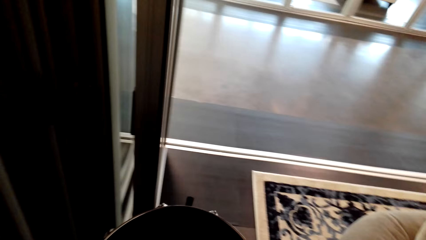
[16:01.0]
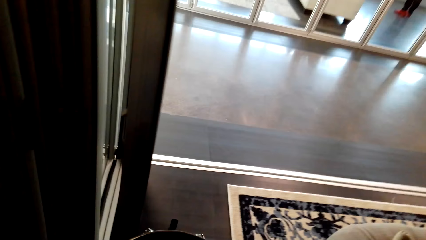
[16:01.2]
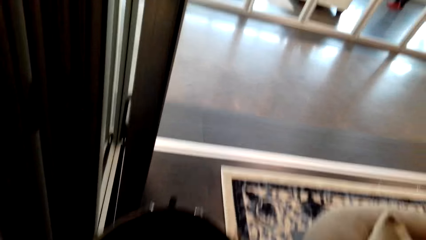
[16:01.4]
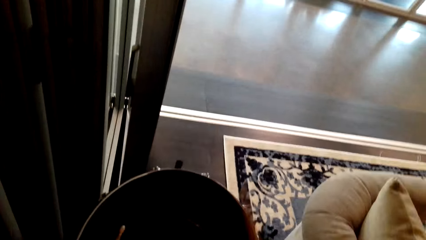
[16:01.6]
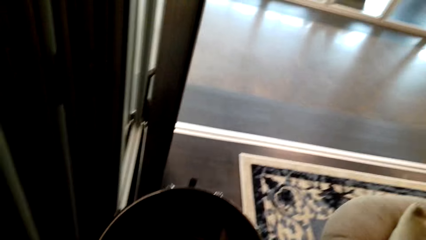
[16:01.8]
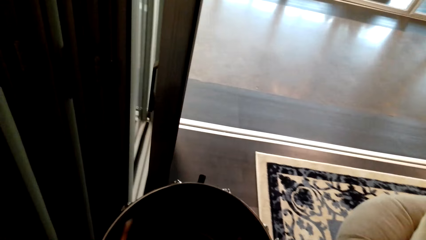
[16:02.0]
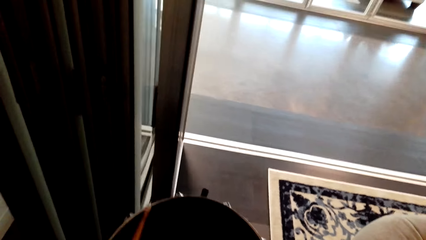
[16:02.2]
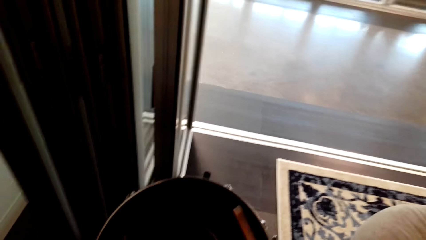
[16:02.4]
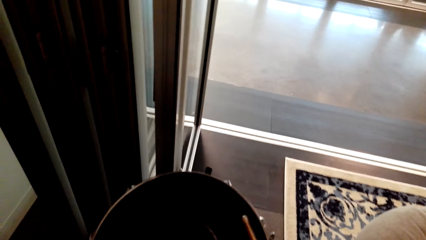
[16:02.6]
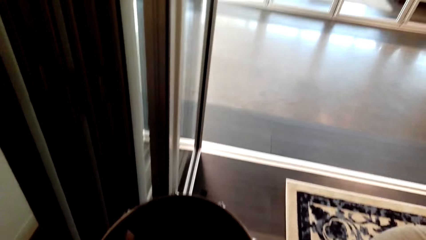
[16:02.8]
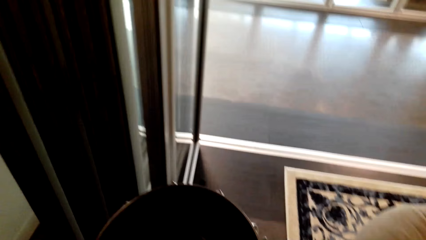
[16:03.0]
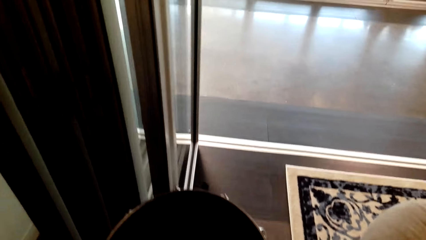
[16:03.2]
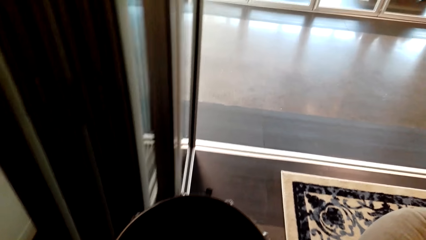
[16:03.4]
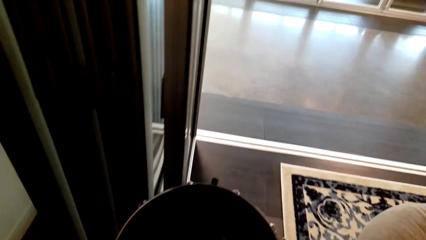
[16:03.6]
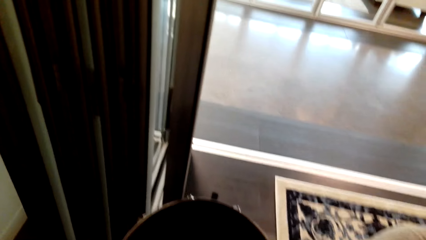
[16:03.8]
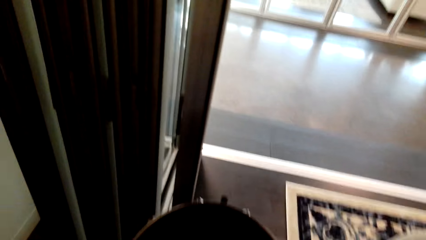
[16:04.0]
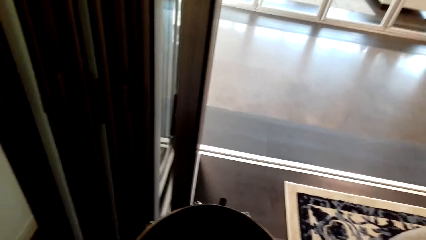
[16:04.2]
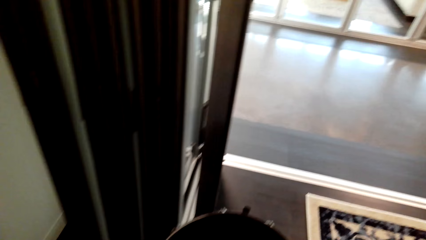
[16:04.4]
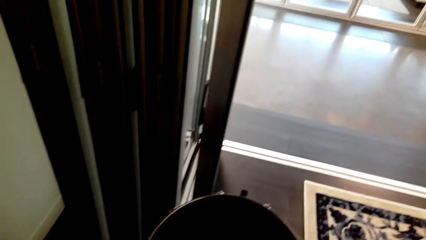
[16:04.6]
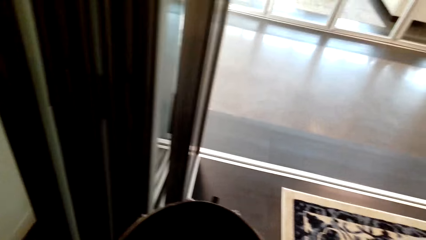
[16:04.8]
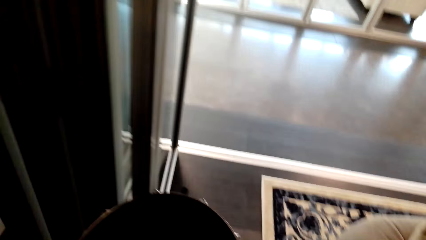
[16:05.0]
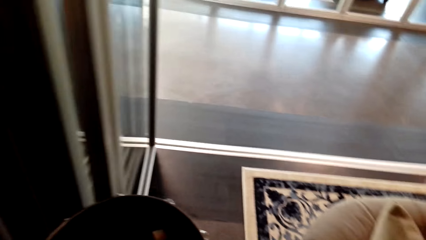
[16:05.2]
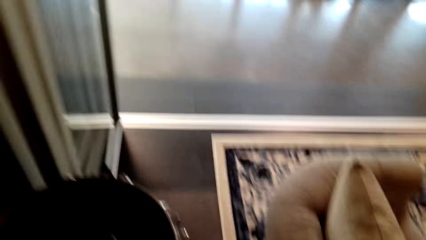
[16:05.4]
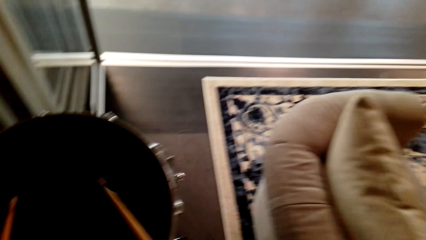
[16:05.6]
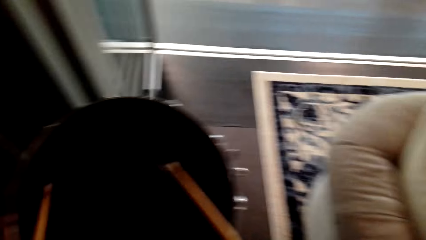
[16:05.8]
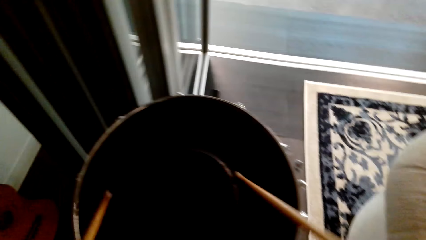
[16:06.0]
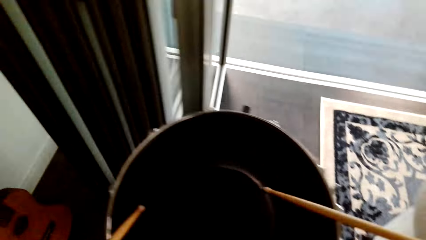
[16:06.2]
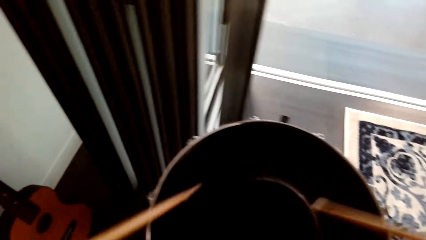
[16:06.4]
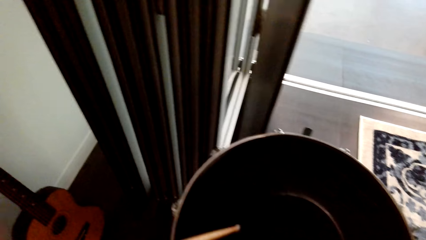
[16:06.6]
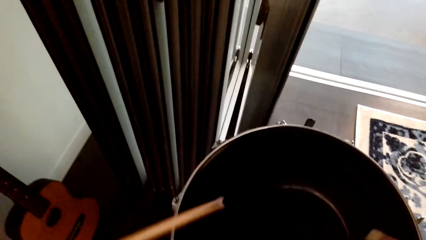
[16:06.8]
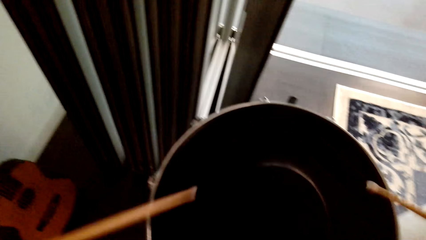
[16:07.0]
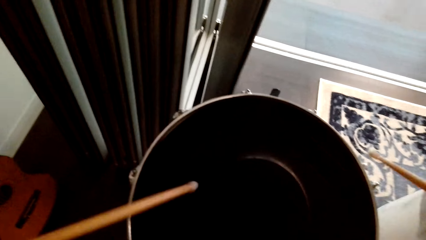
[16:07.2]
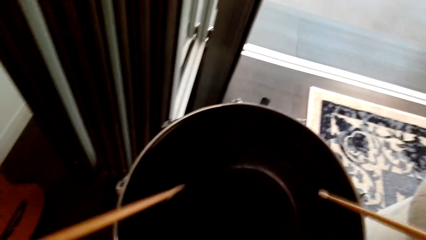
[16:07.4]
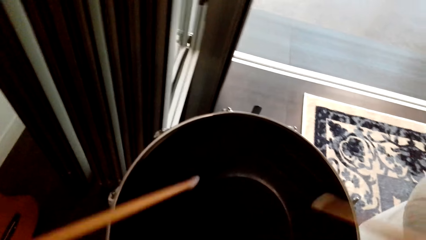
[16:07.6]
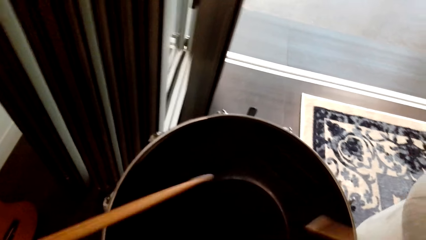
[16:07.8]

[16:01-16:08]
The camera wearer hits the drum with a drum stick.

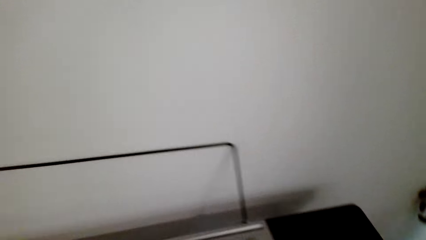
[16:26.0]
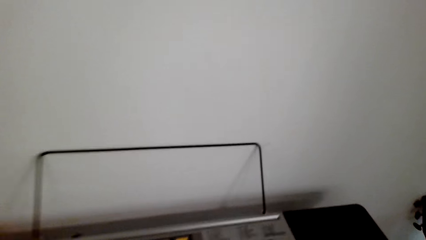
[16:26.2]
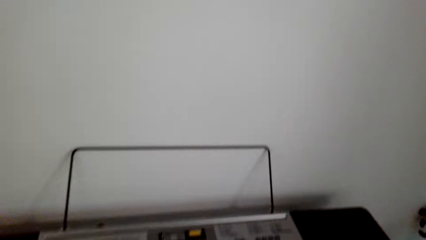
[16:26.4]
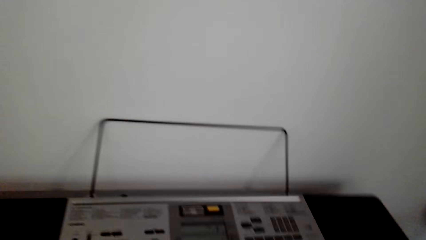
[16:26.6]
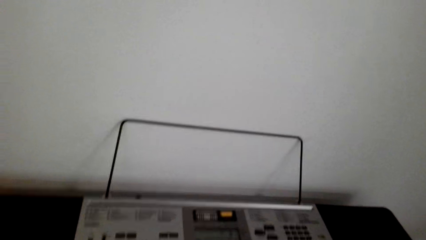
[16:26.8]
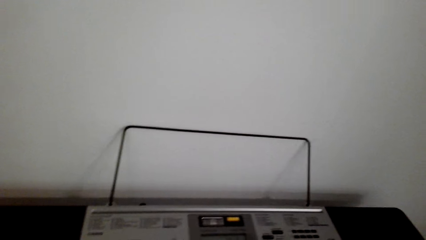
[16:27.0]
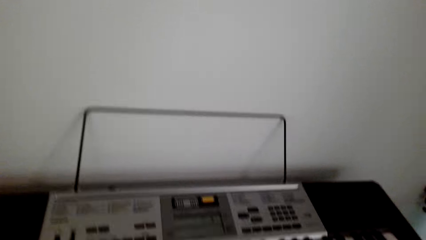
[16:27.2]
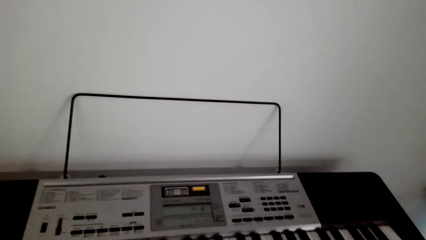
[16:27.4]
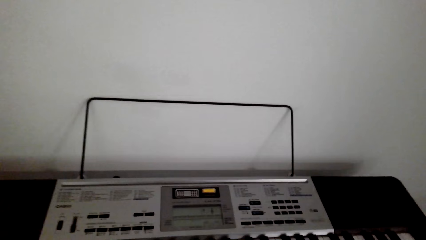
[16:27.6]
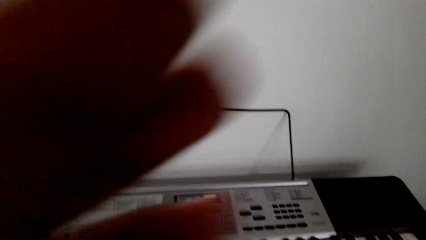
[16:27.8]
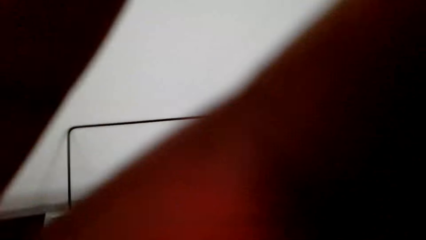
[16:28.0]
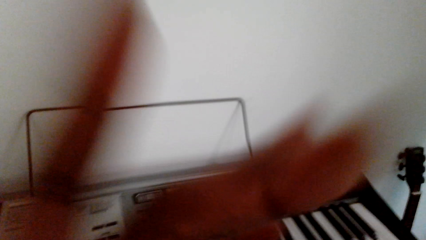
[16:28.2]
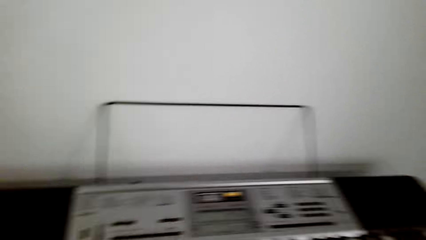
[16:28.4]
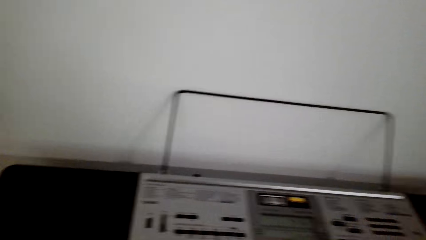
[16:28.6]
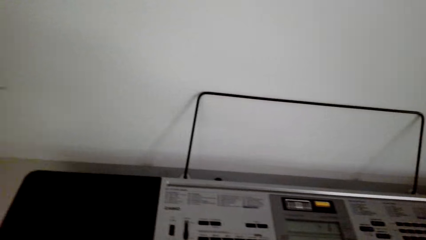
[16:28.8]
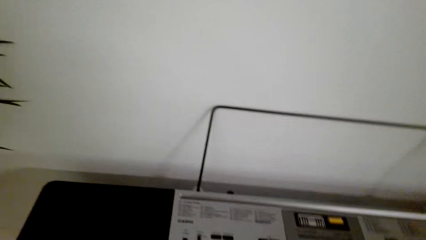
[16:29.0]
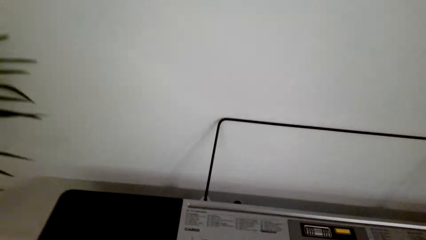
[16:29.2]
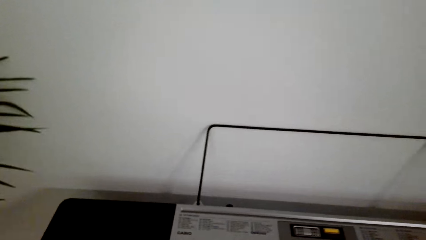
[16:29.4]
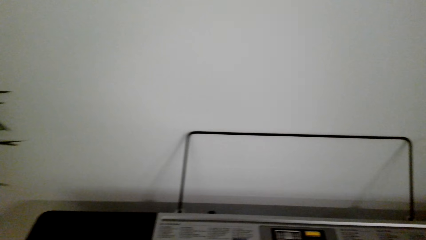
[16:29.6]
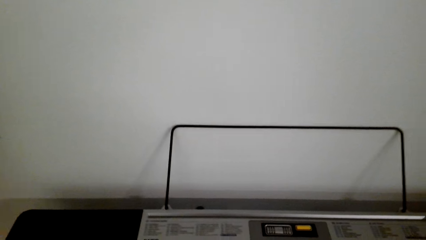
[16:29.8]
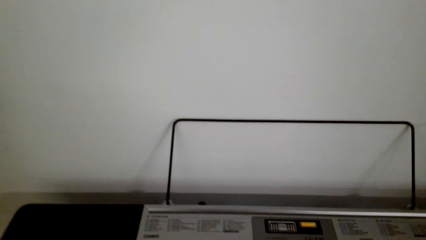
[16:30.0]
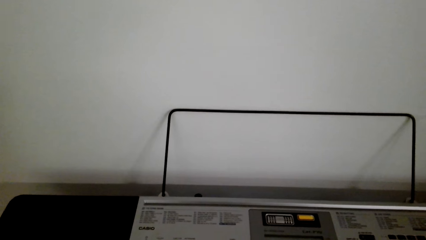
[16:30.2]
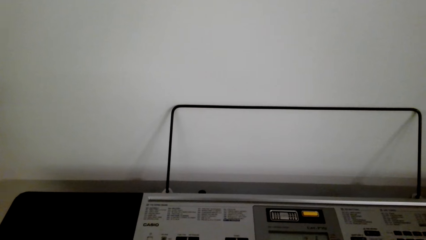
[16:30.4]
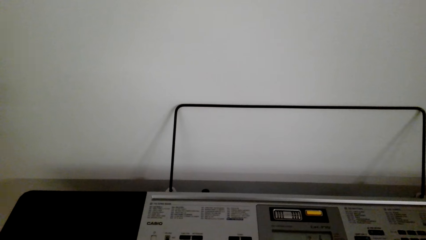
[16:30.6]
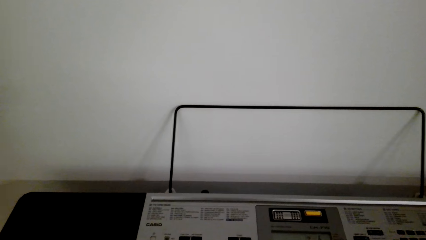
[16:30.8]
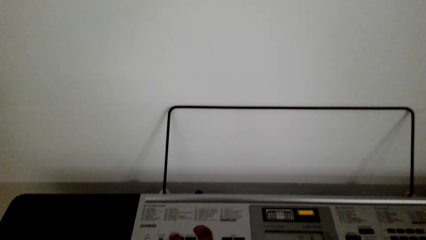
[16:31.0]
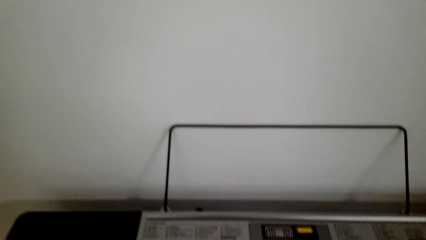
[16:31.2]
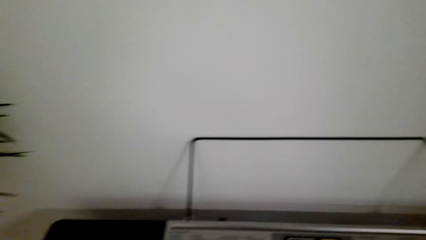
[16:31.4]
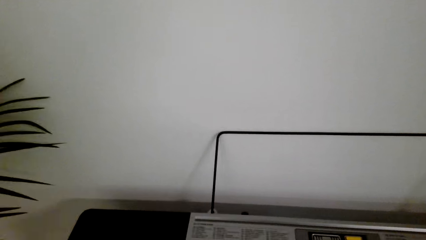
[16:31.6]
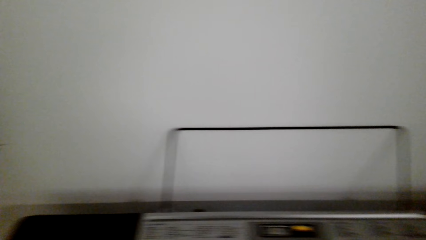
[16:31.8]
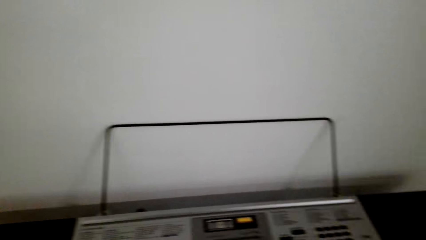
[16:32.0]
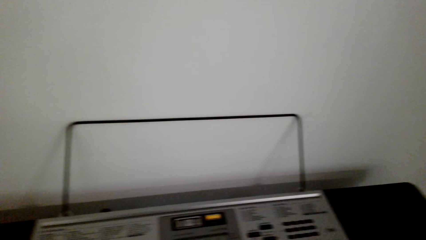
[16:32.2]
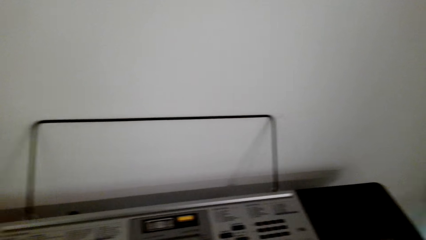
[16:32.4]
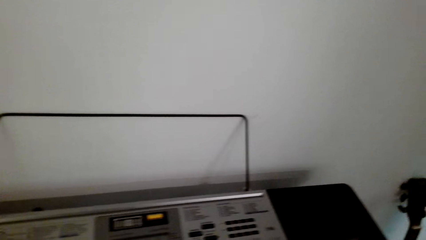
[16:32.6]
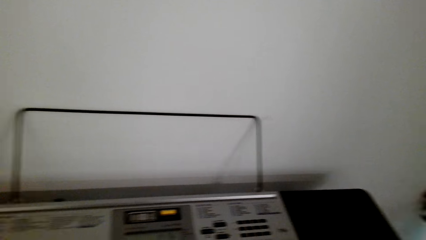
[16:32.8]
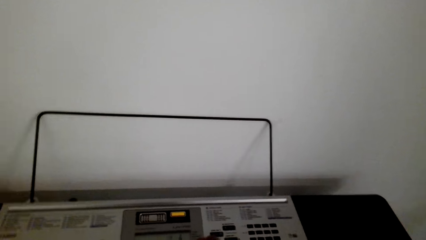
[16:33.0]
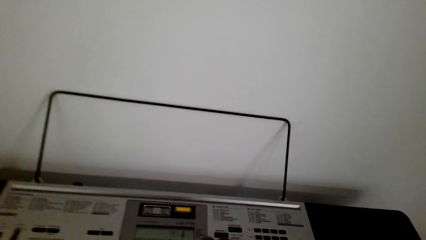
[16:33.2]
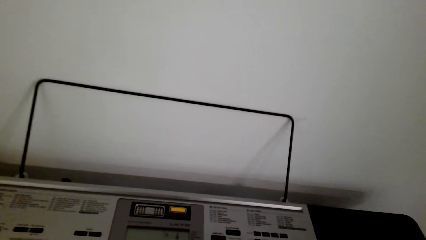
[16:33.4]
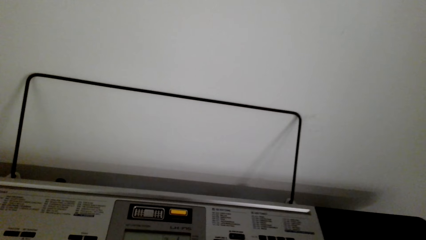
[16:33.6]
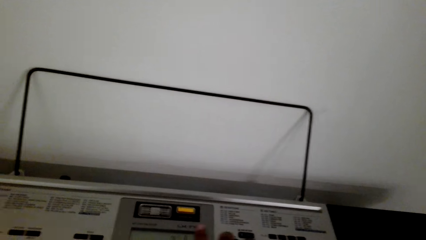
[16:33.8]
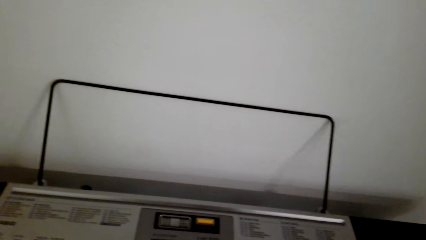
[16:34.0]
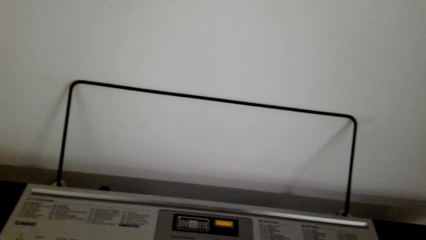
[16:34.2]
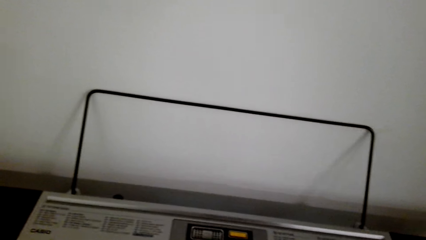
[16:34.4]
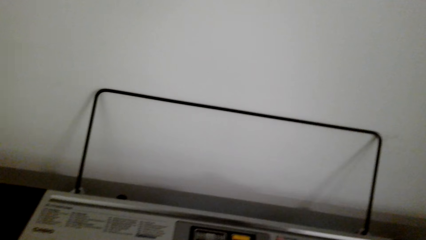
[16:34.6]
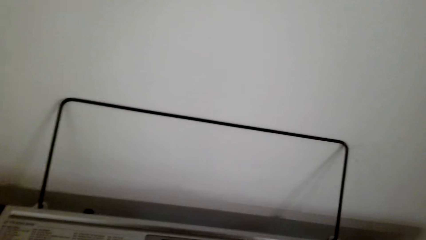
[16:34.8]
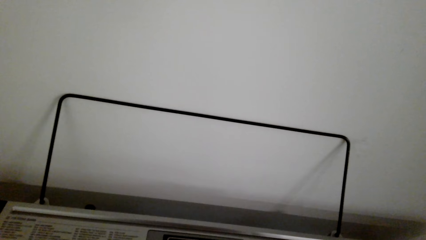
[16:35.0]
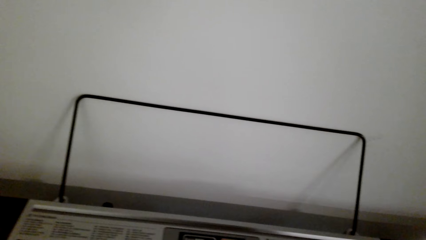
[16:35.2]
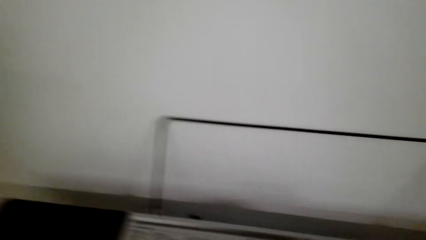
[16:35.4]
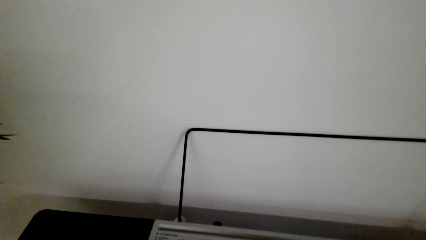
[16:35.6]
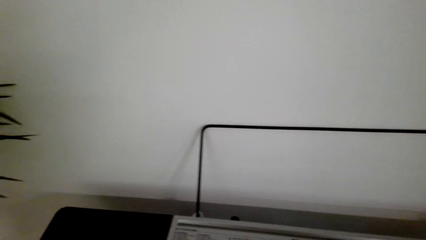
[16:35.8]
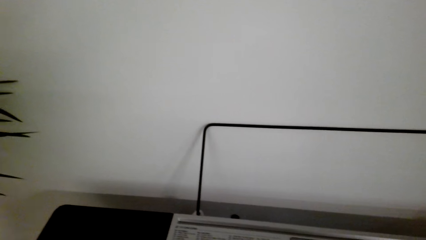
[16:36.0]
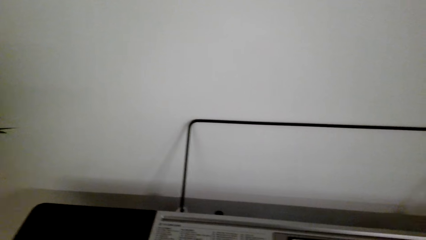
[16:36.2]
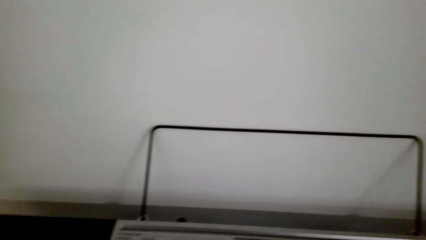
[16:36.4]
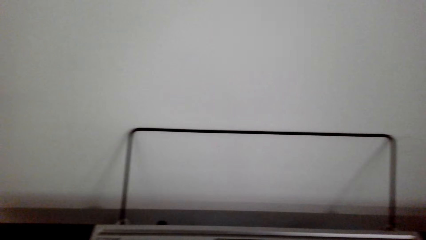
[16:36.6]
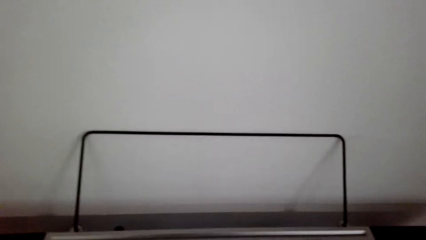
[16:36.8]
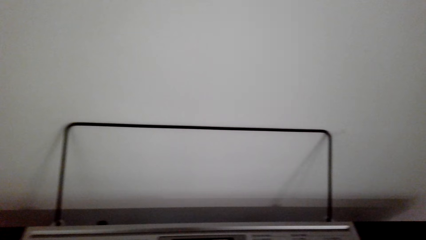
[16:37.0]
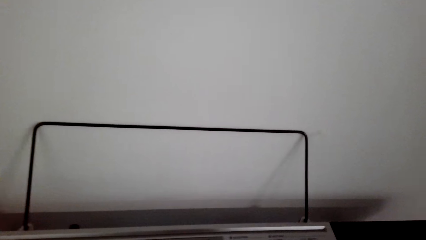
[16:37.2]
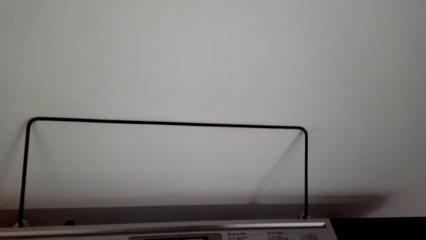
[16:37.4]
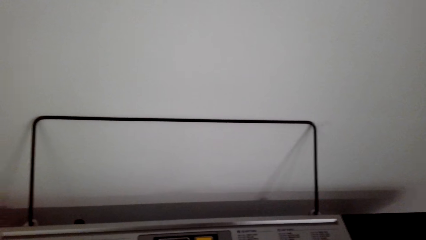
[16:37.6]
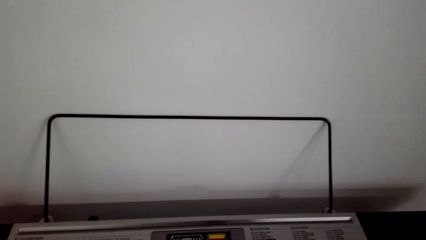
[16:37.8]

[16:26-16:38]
The camera wearer adjusts the camera. They look at the keyboard.
